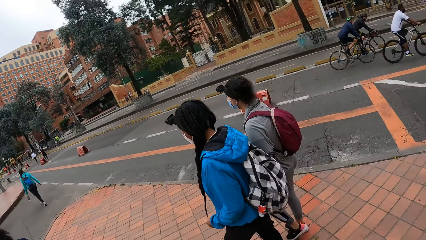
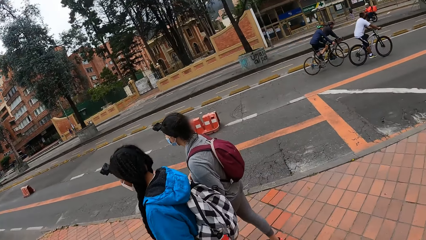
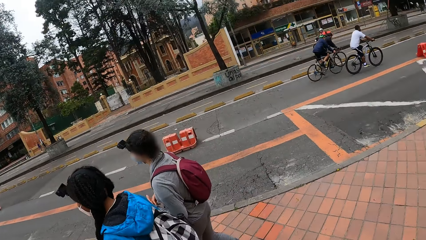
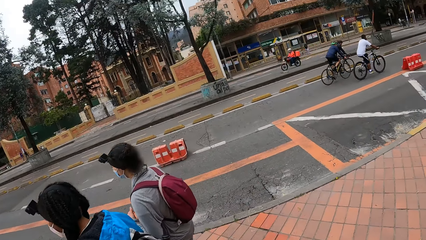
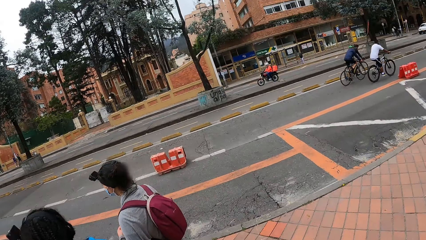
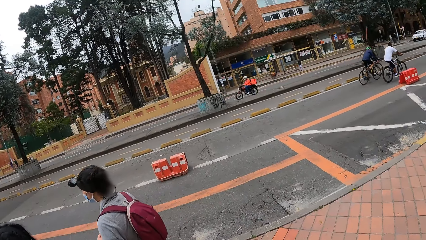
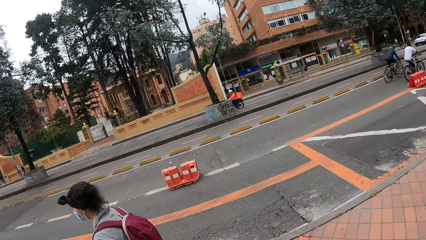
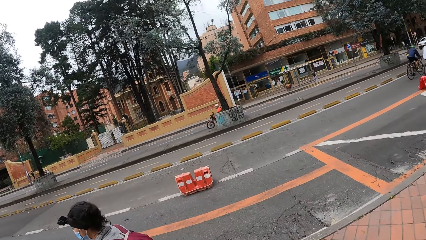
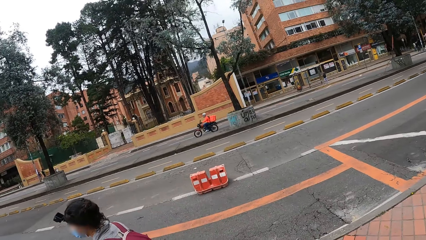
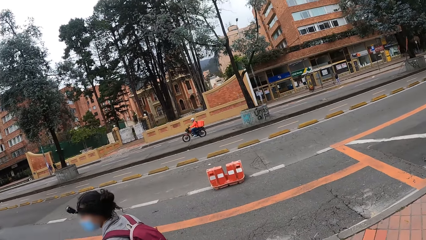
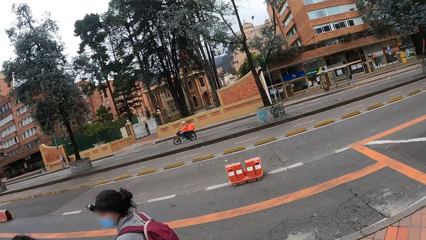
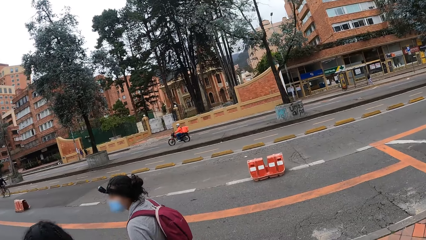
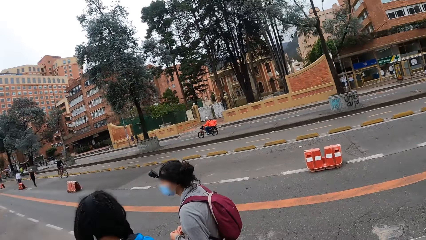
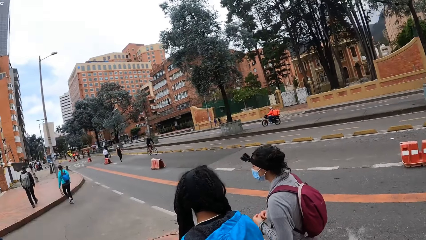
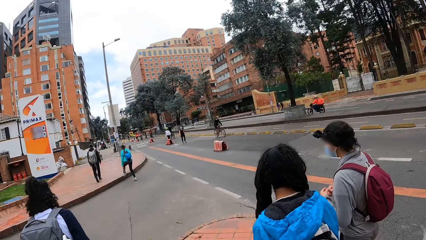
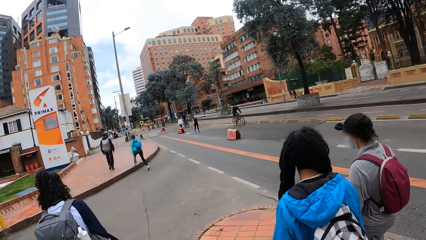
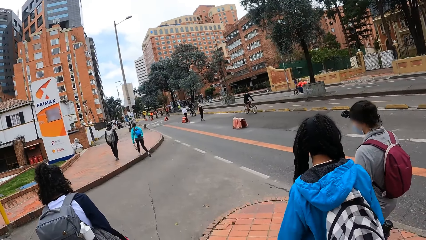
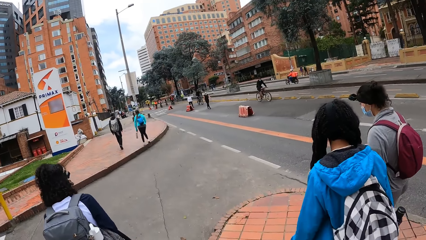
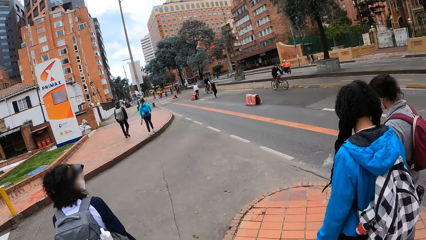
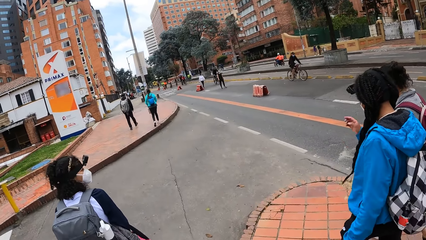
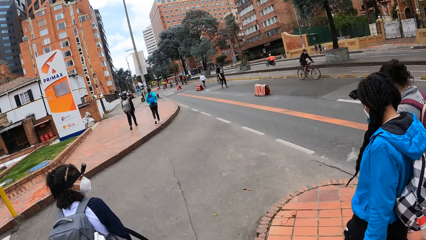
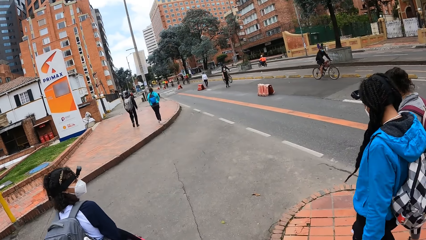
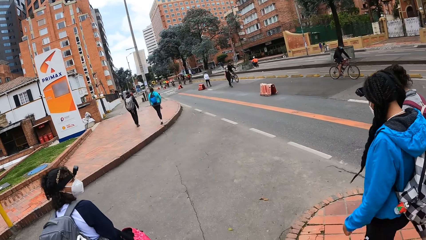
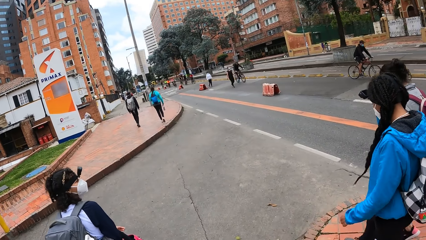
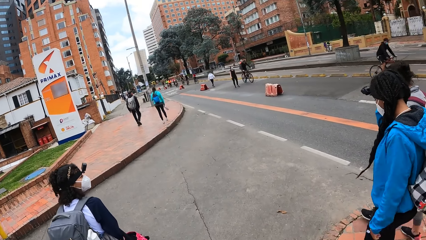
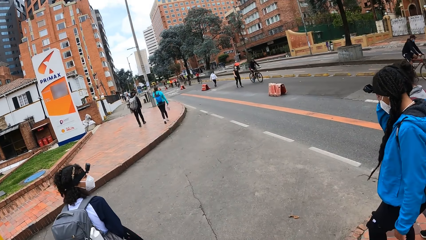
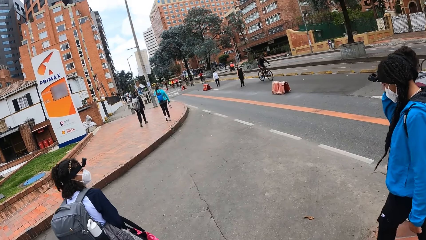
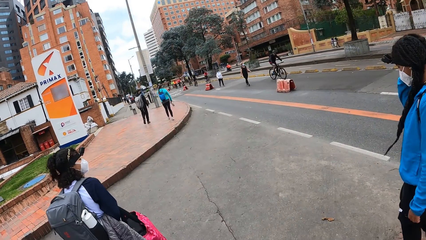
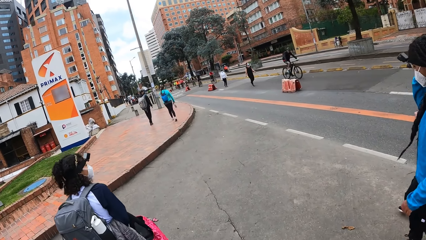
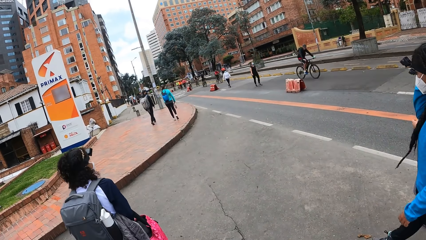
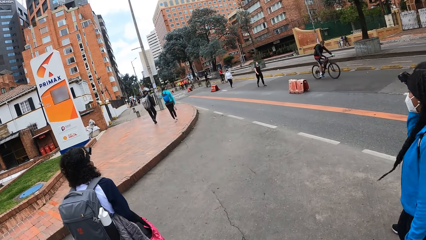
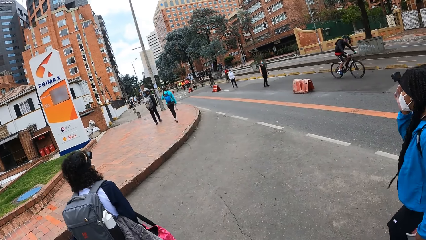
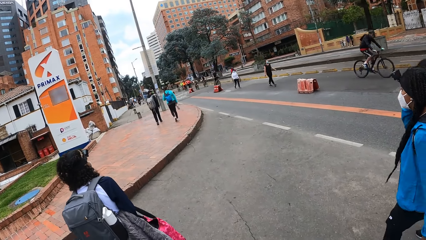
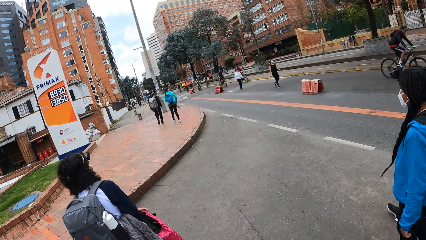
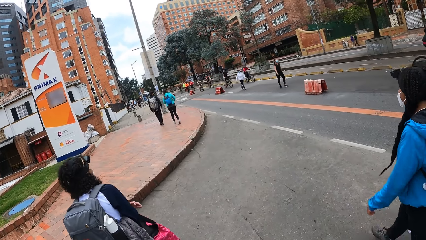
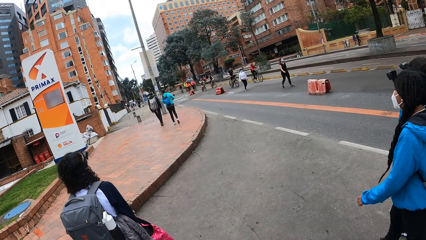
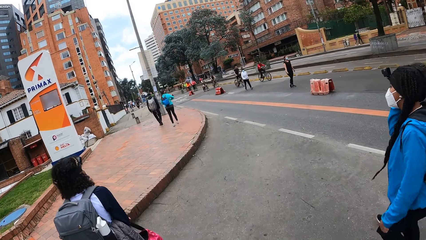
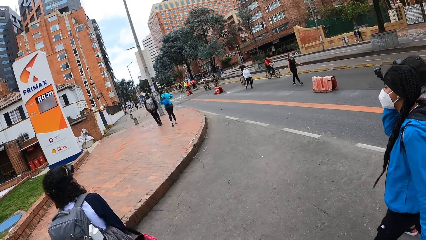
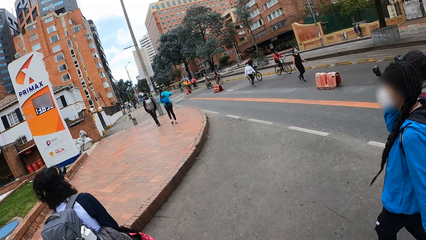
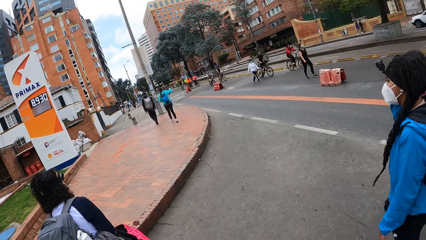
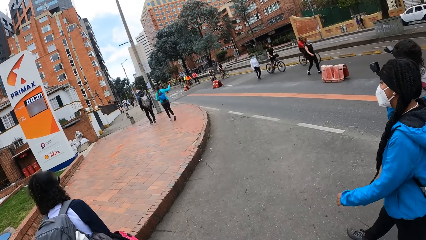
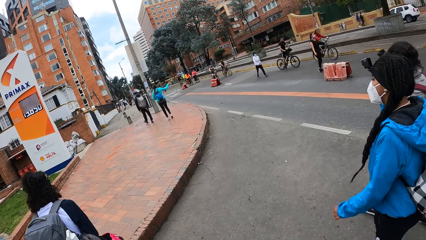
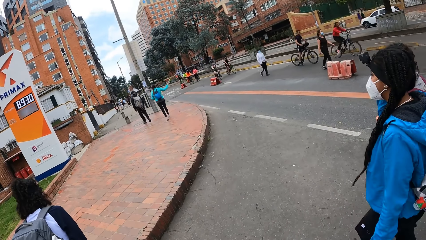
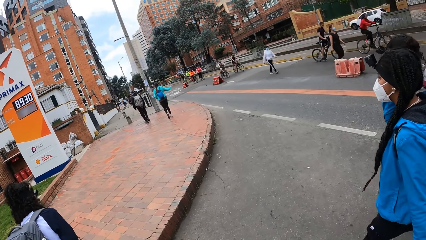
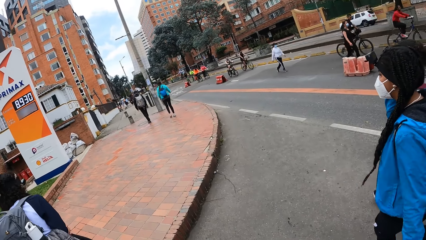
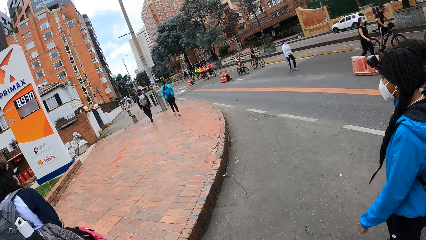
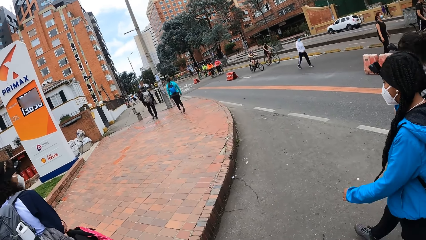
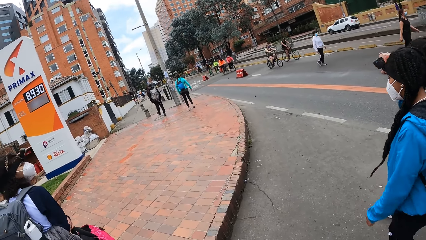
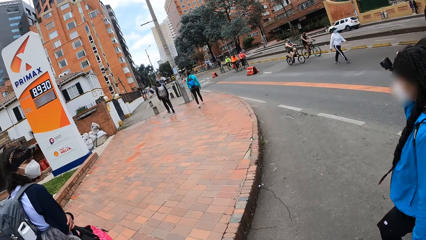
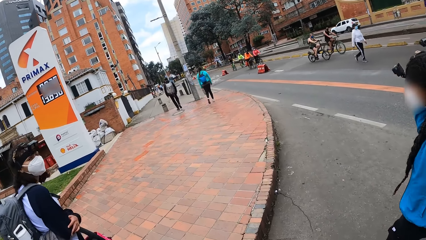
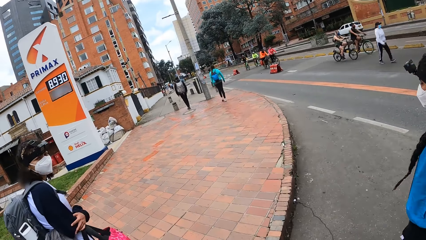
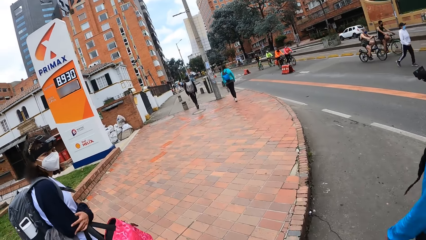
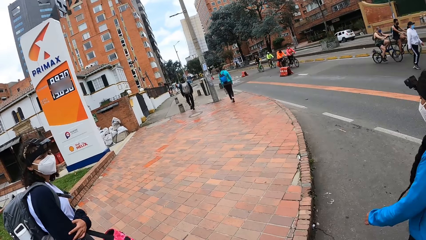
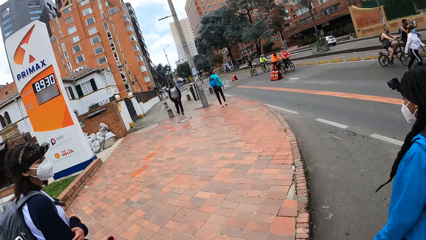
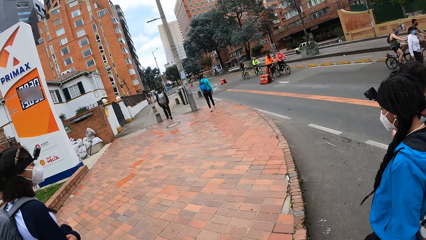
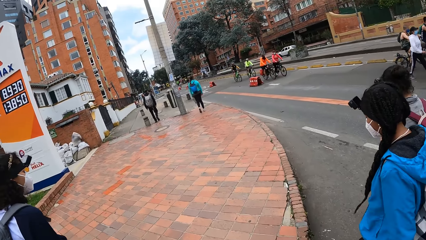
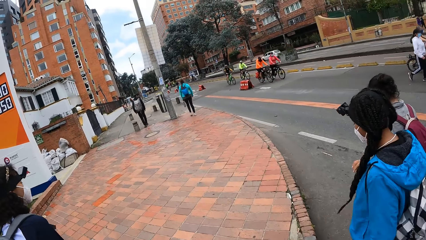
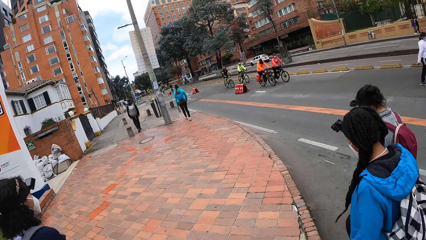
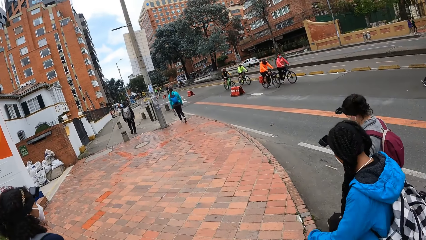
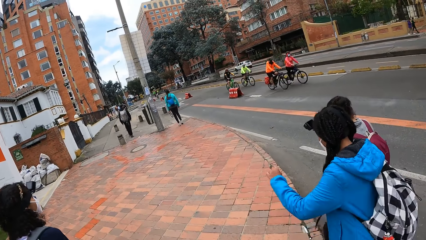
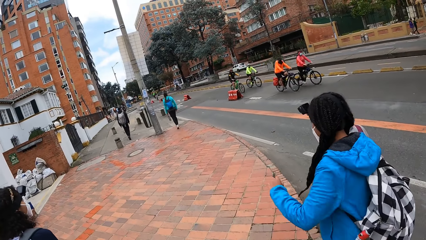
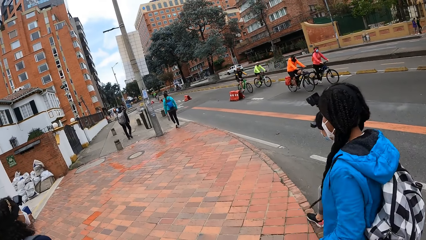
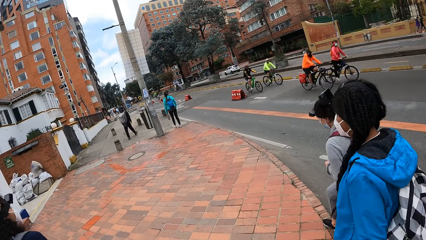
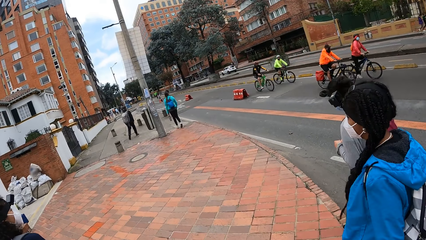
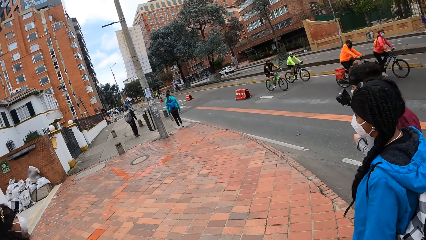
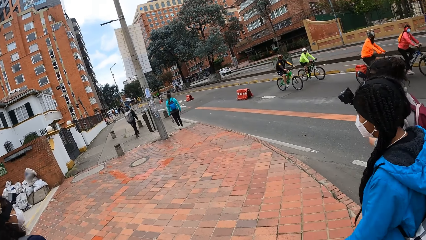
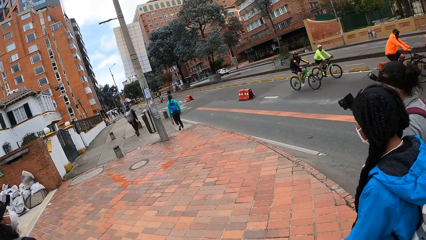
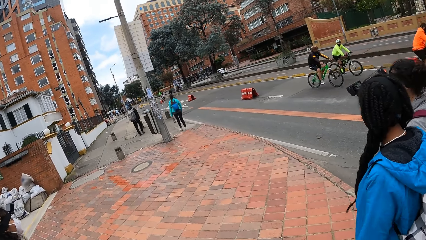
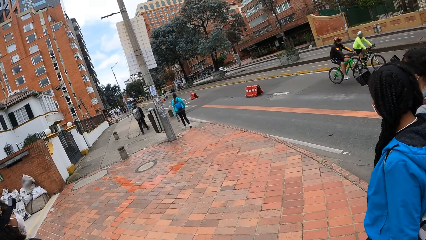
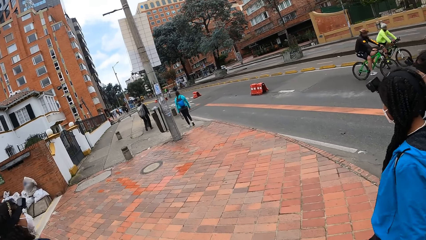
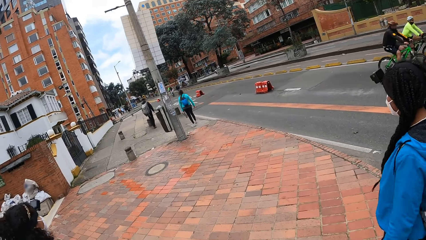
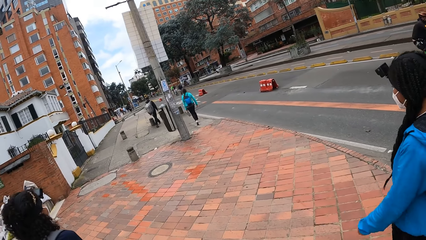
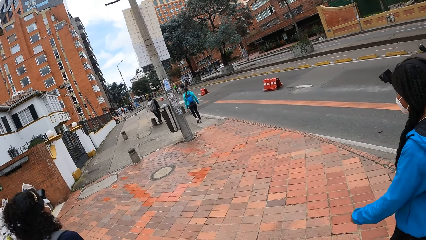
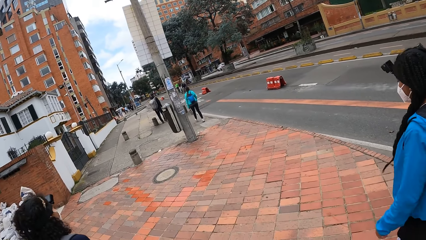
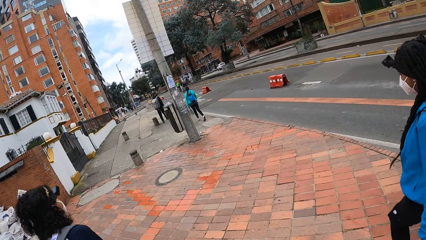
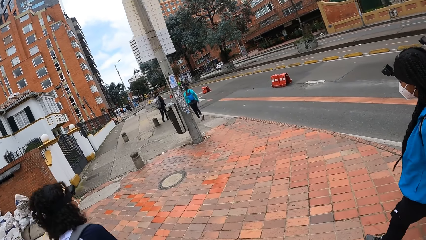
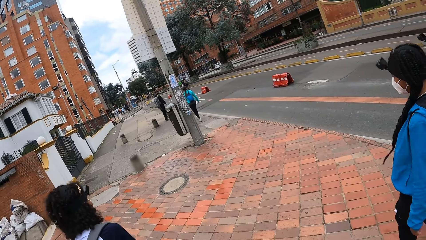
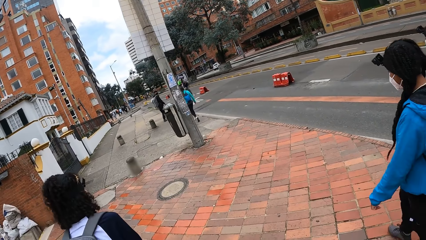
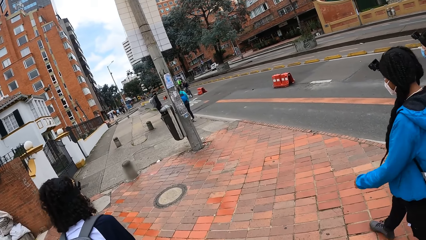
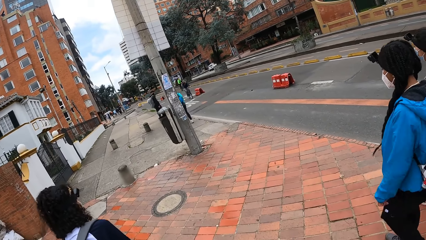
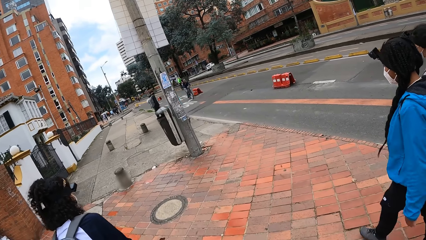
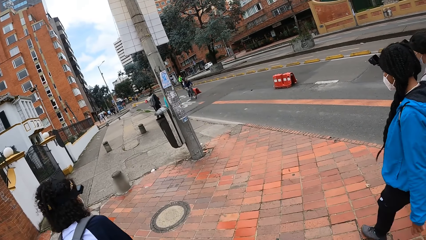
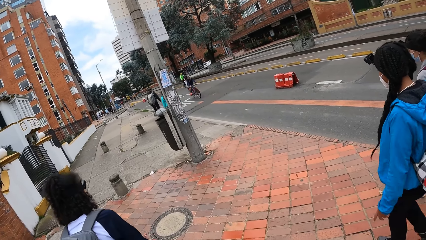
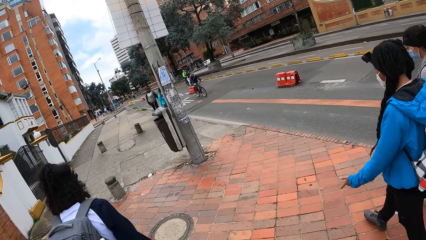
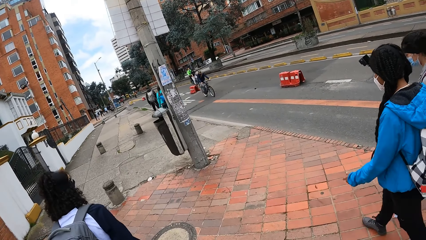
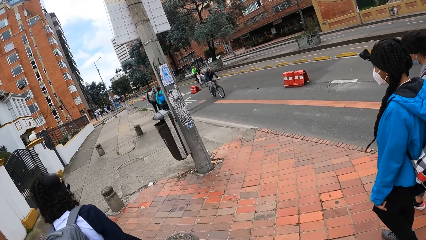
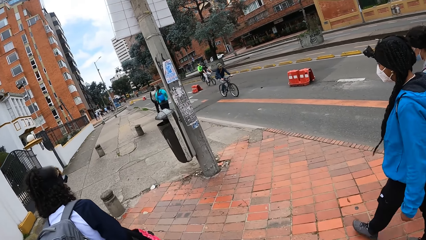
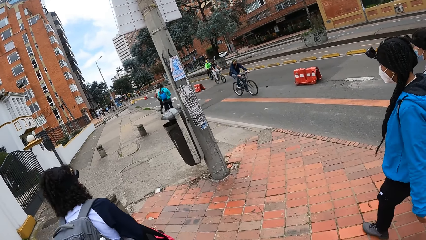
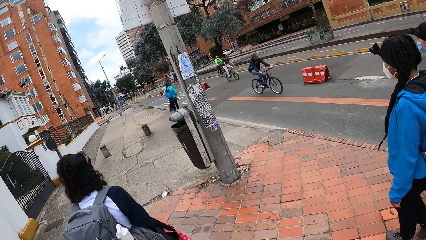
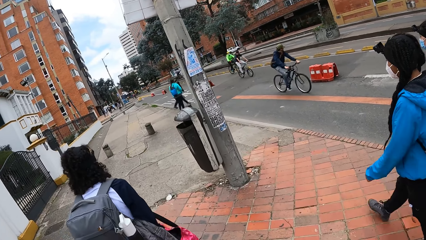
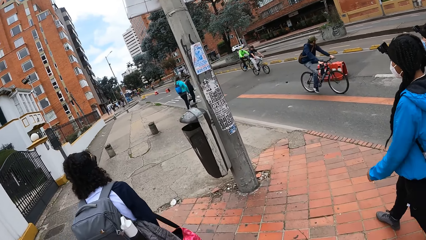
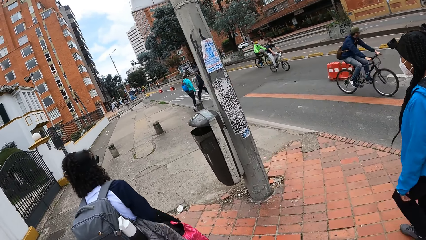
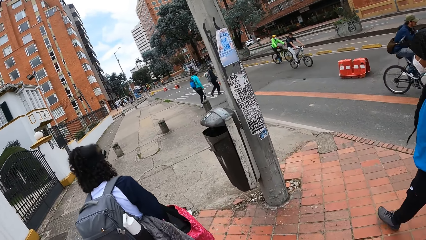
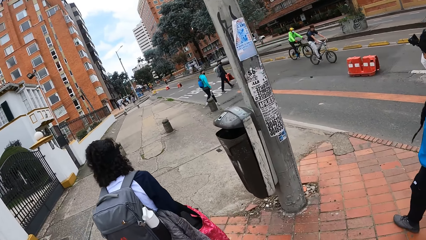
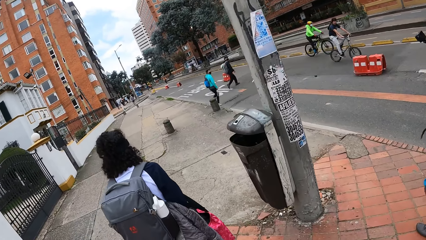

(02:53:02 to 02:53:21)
The camera wearer walks on the road. A girl crosses the road. Another girl crosses the road. A third girl crosses the road. The camera wearer crosses the road. The first girl walks on a walkway. The camera wearer walks on the walkway. The second girl walks on the walkway. The third girl walks on the walkway.
